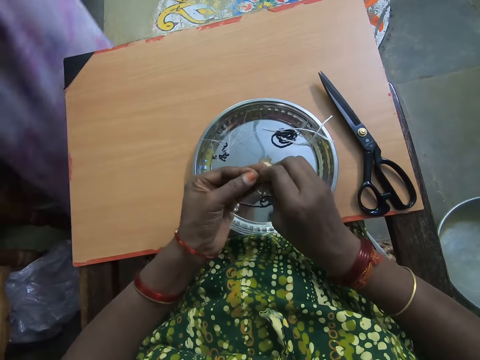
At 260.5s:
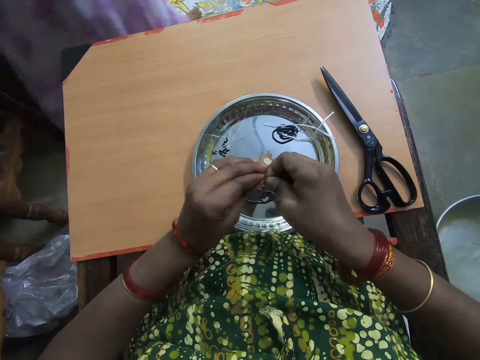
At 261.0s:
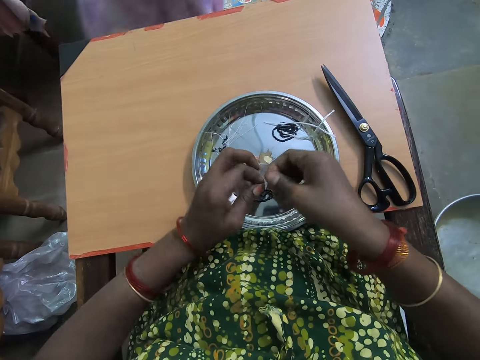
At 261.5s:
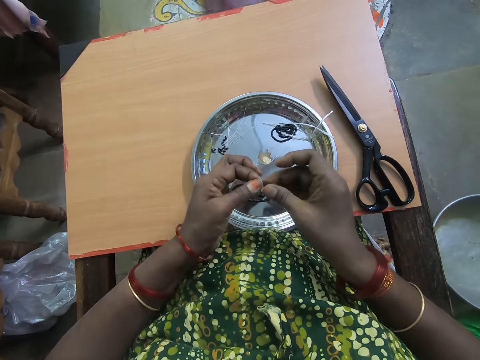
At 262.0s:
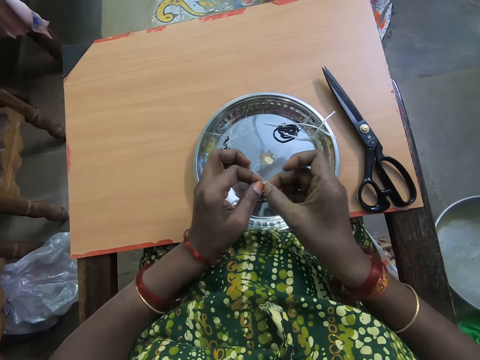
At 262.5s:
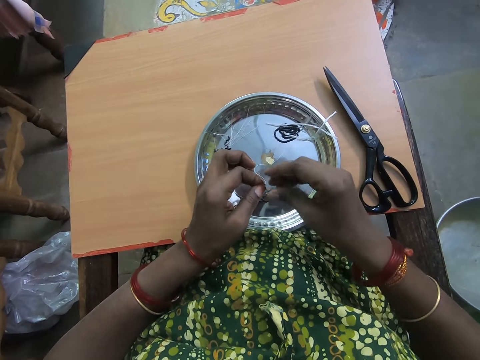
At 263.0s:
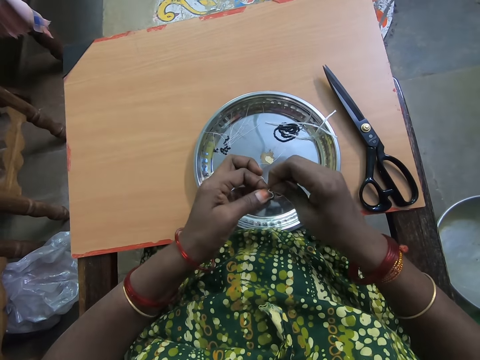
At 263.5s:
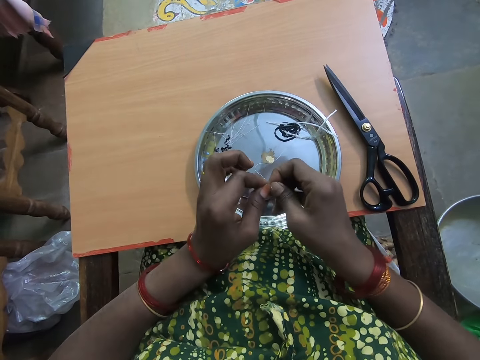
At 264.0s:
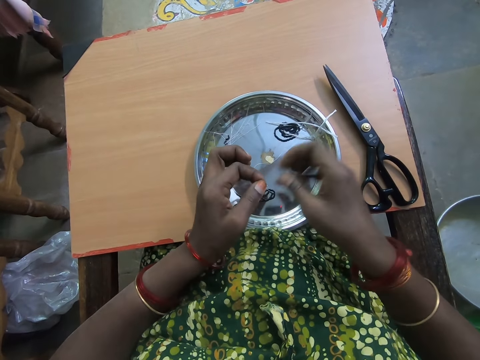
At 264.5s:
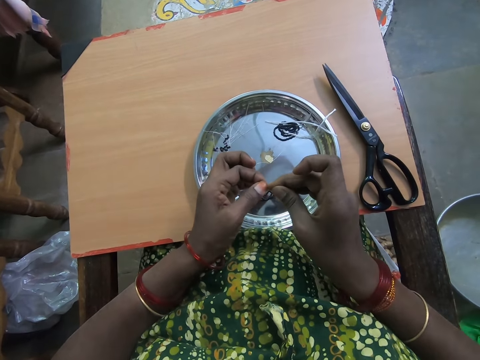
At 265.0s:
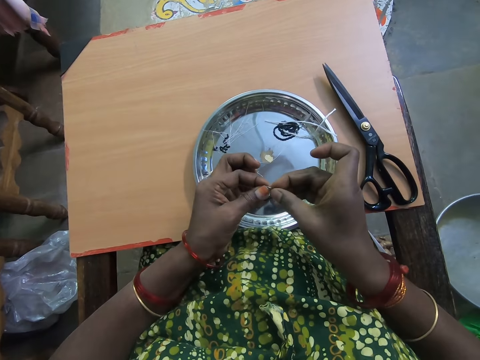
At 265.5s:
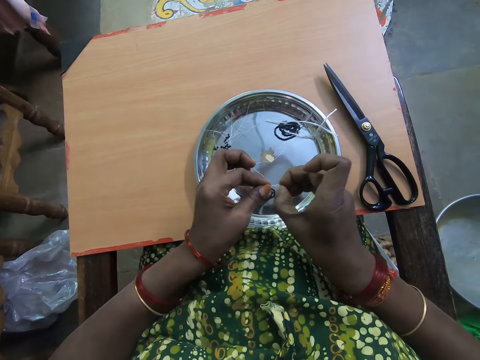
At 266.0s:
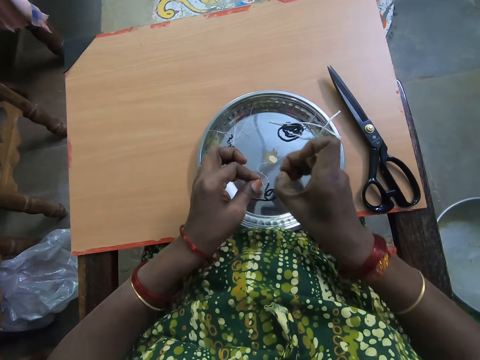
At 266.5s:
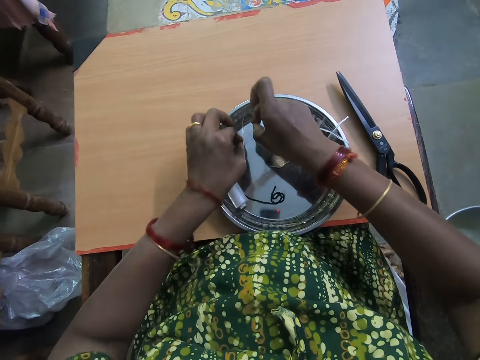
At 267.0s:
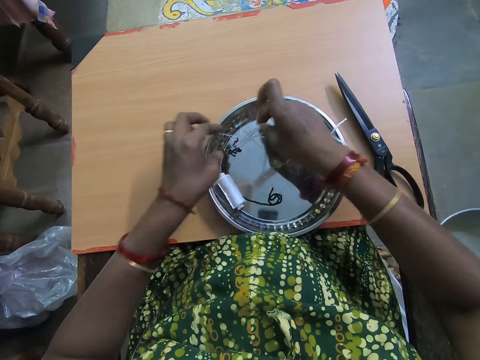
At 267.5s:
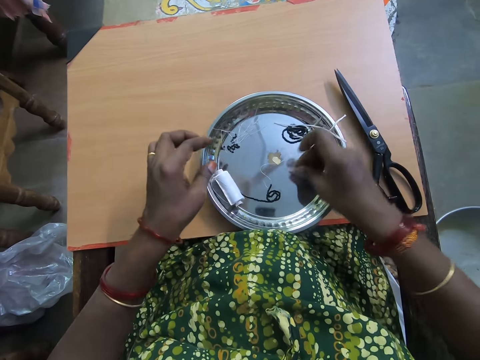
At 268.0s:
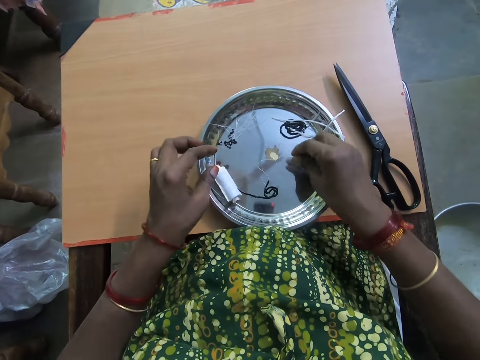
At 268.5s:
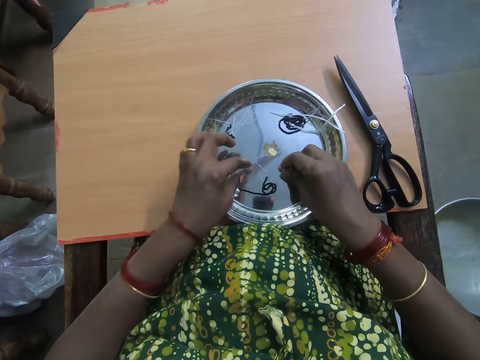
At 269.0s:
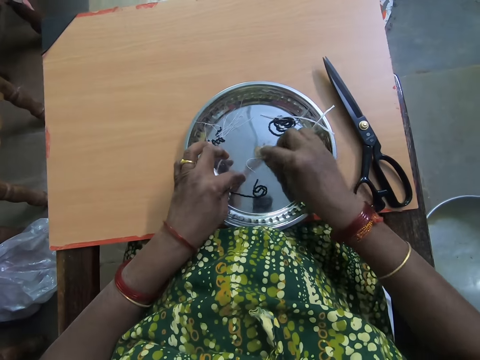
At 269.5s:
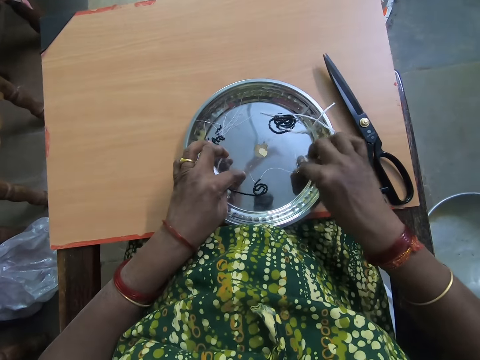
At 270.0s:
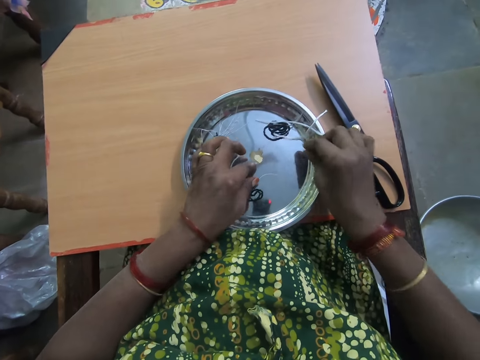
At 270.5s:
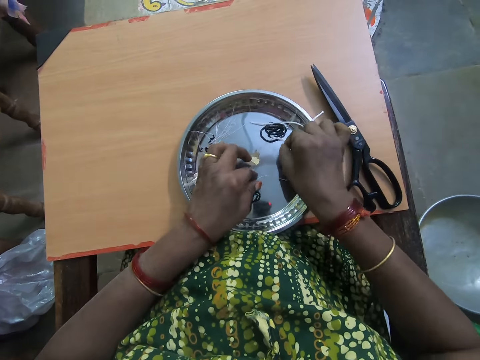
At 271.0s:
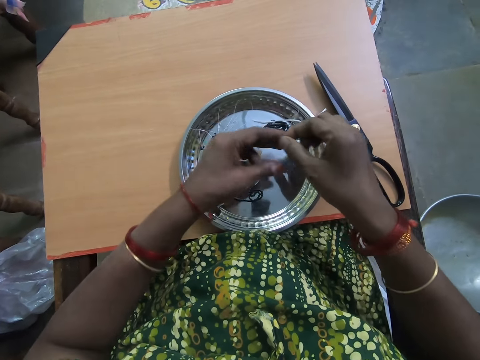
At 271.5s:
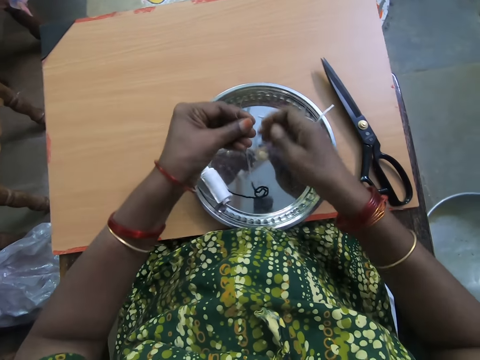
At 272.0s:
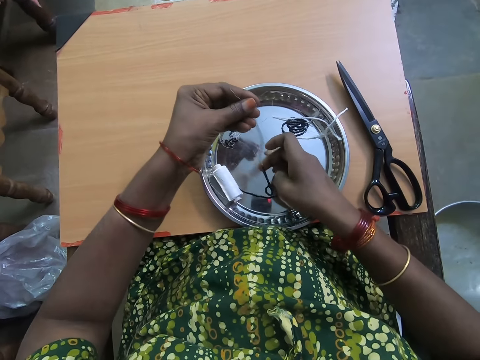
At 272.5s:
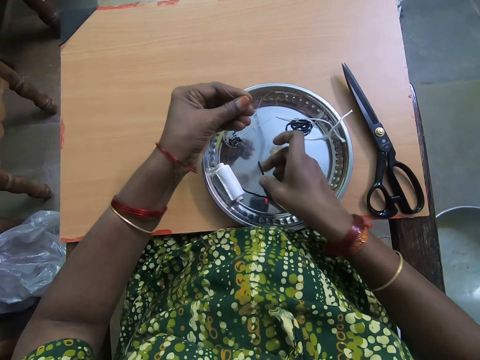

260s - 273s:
A lady walks back. The camera wearer places the beaded thread on the plate. She adjusts the thread on the plate with her right hand. She picks the thread by its tip with her right hand from the plate. She passes the thread to her left hand. She stretches the bracelet thread.

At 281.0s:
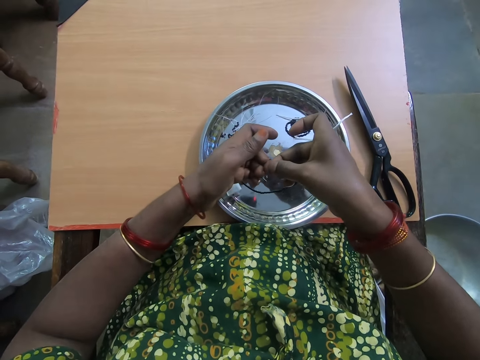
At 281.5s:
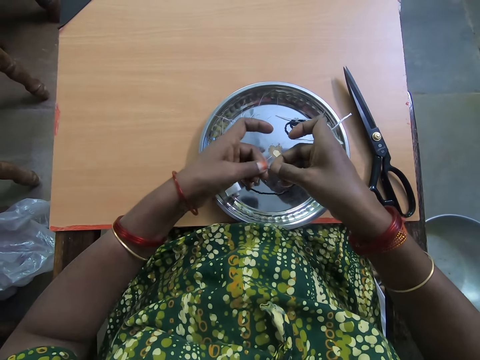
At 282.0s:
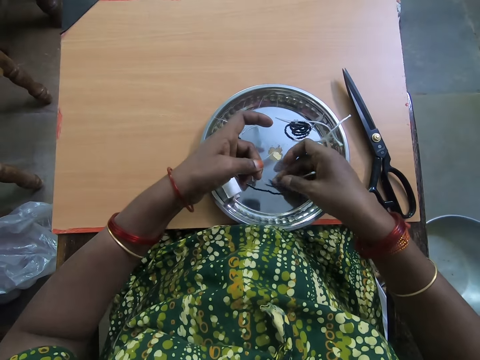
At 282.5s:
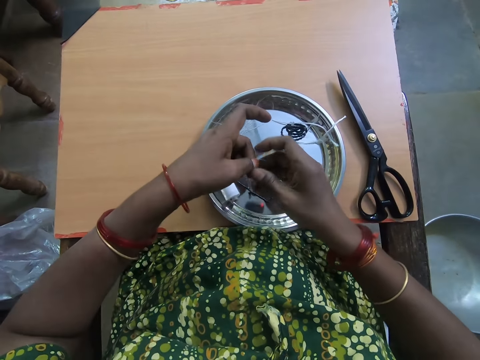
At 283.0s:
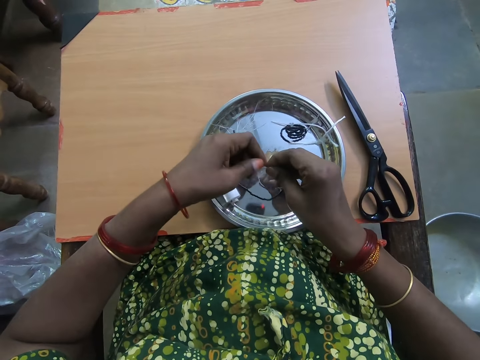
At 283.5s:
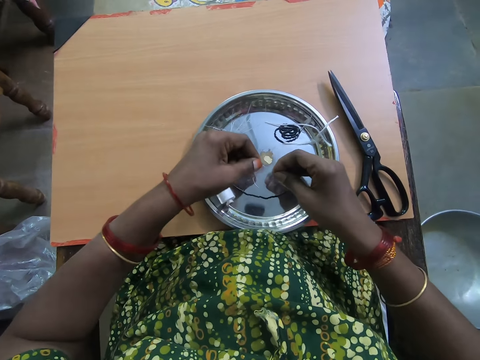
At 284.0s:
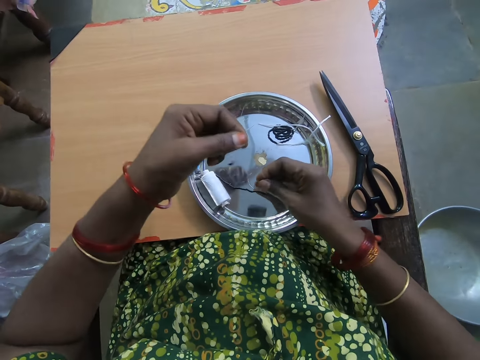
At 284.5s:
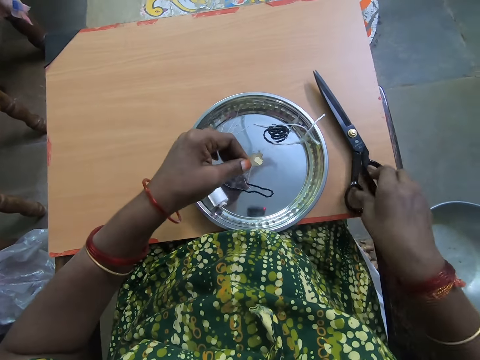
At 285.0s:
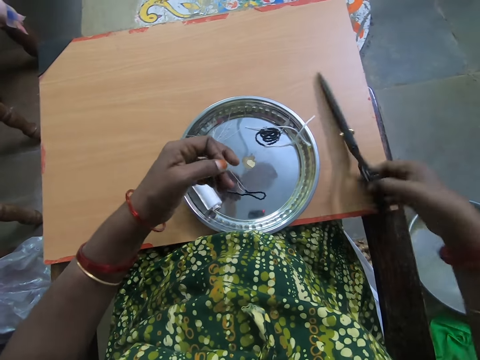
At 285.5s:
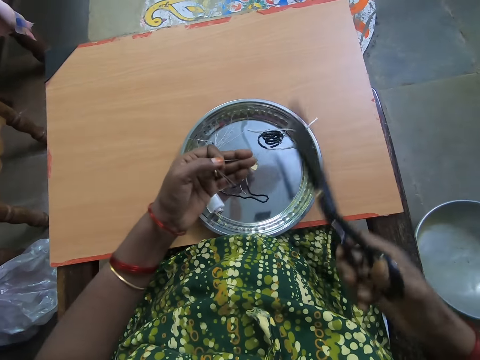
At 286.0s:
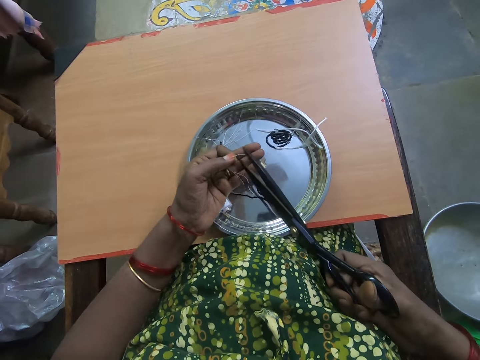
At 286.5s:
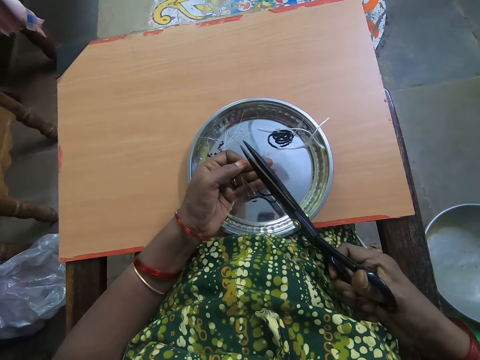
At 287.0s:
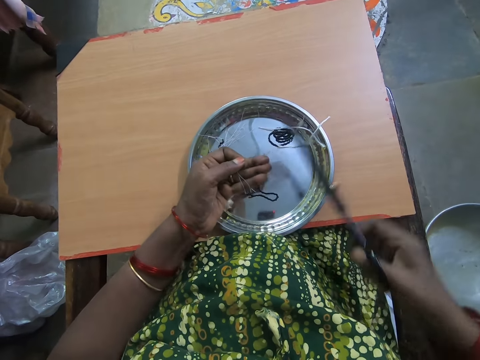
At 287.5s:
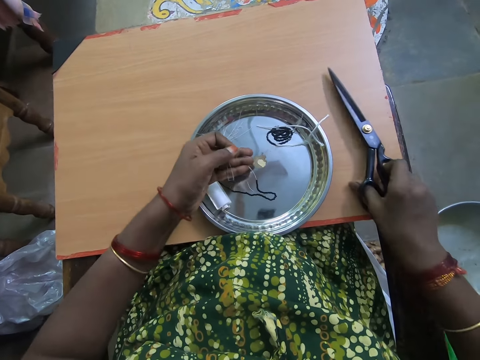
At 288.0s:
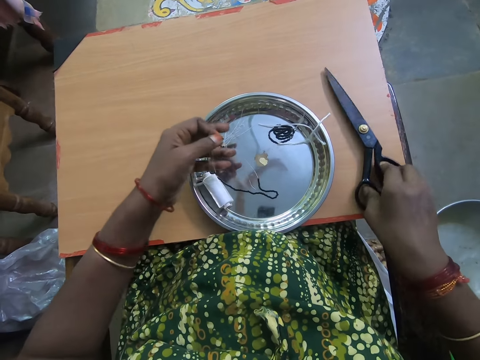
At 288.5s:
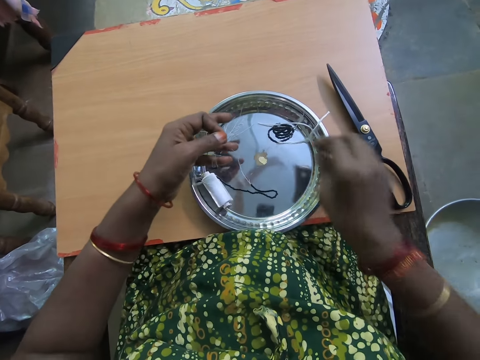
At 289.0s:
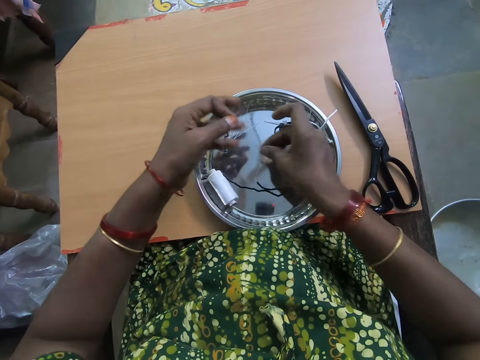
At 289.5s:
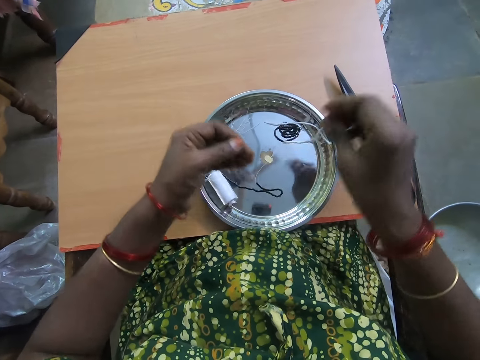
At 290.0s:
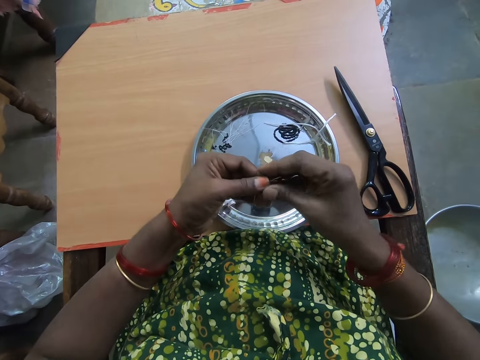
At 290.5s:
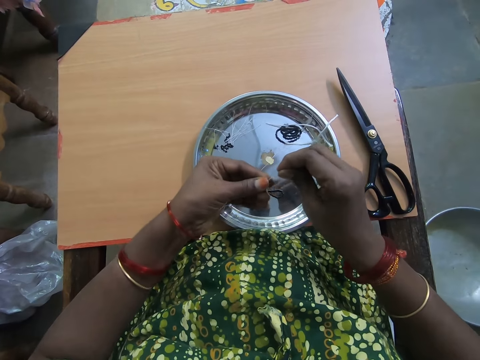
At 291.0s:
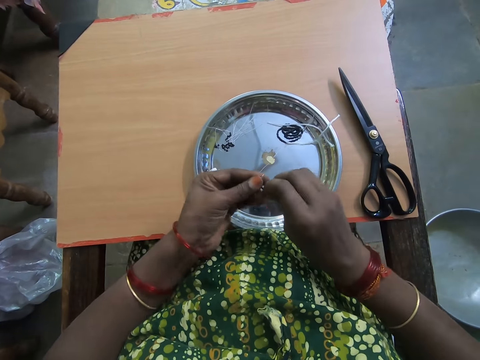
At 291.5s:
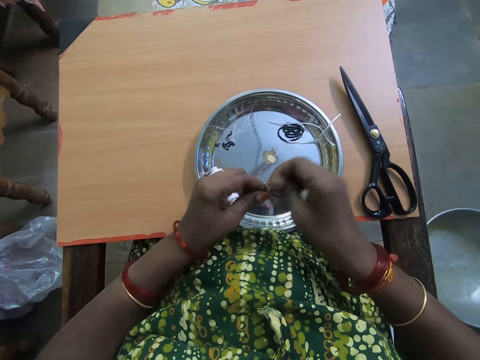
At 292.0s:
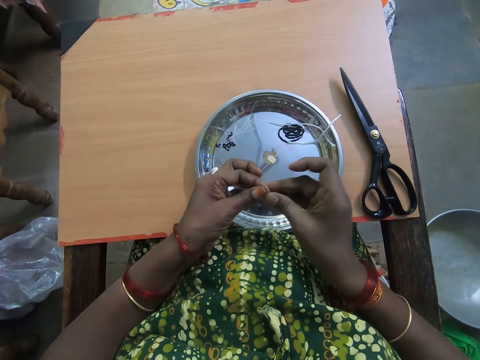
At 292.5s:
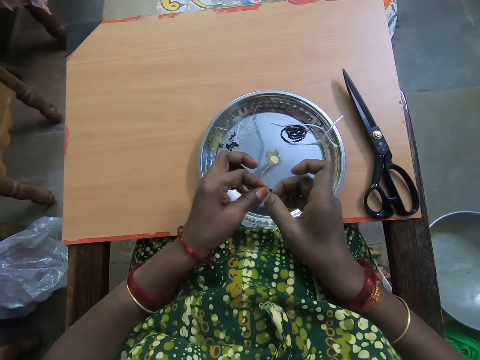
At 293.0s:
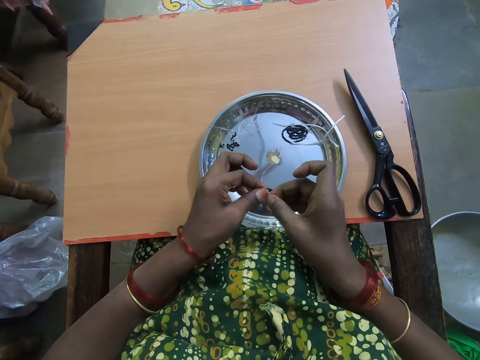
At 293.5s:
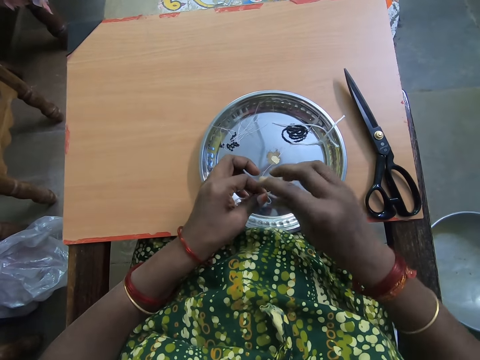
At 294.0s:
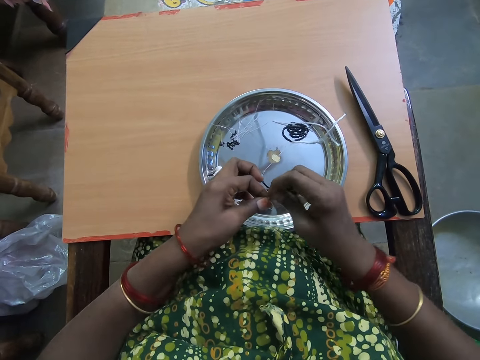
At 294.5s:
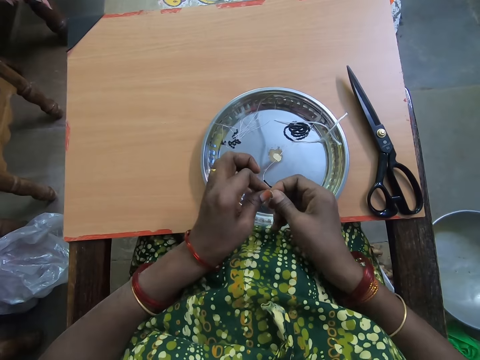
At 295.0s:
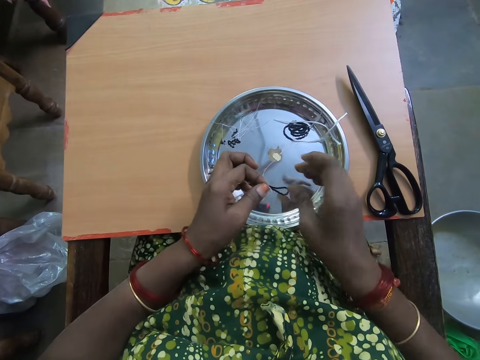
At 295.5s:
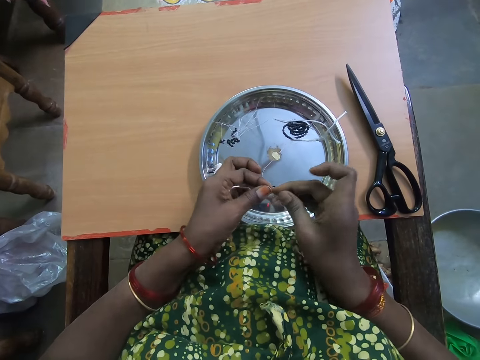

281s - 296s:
The camera wearer joins the thread together. She stretches the thread. She picks up the scissors from the table with her right hand. She cuts the thread with the scissors. She drops the scissors on the table. She drops the cut-out part of the thread on the plate. She straightens the polyester yarn on the plate. She ties the thread with both hands. She folds the polyester yarn on the table.
